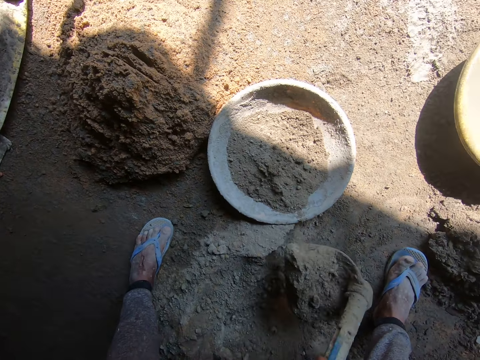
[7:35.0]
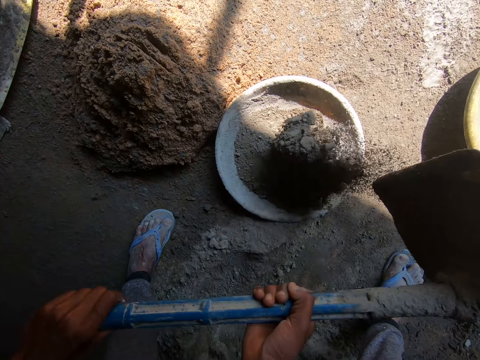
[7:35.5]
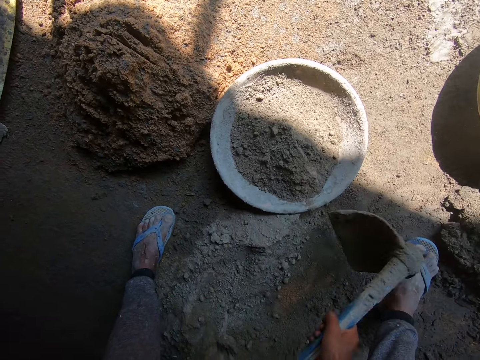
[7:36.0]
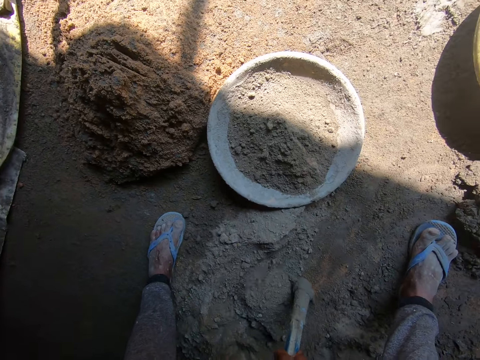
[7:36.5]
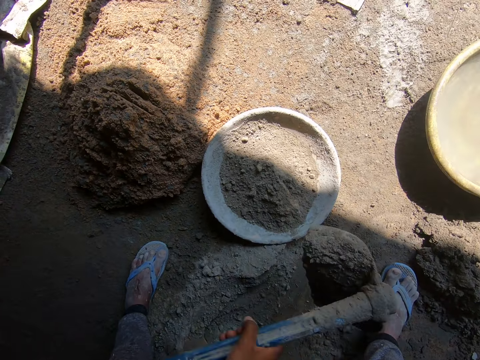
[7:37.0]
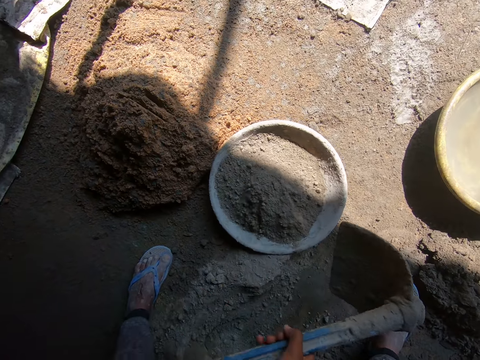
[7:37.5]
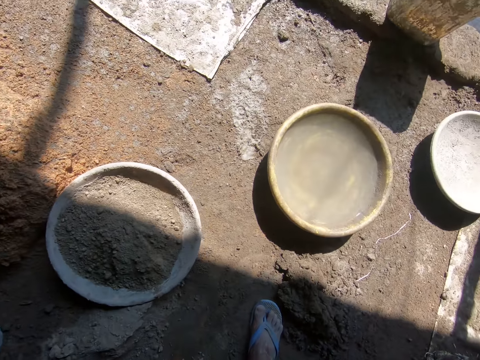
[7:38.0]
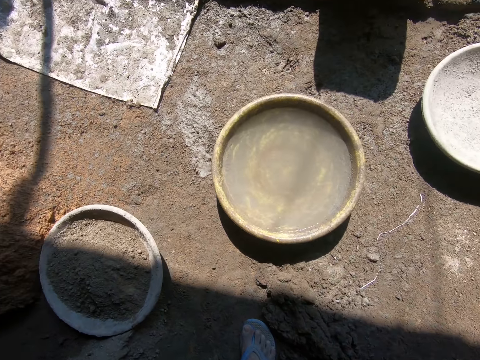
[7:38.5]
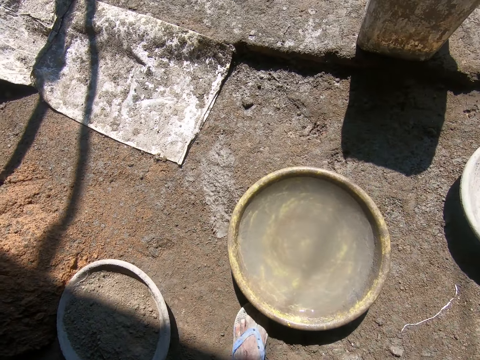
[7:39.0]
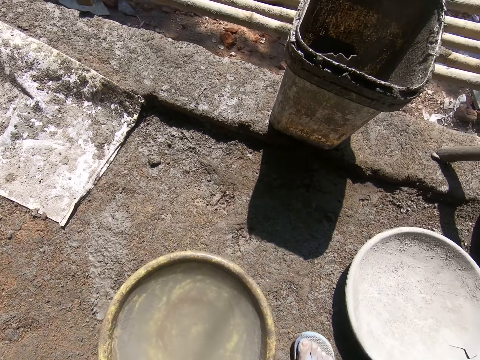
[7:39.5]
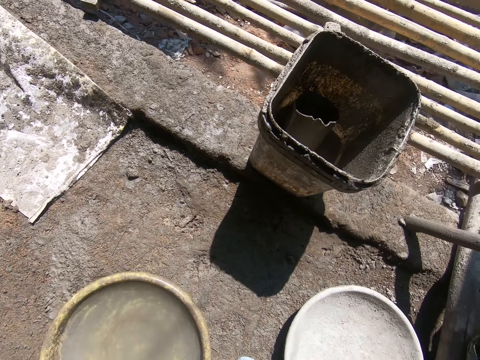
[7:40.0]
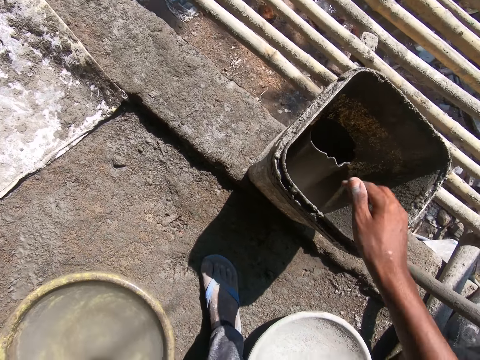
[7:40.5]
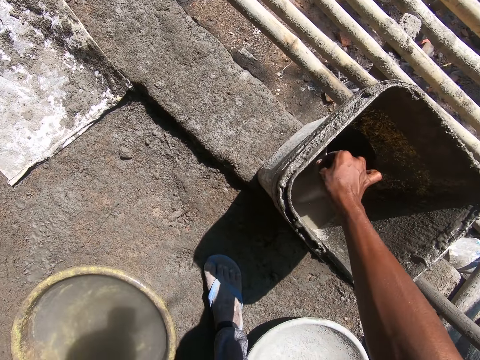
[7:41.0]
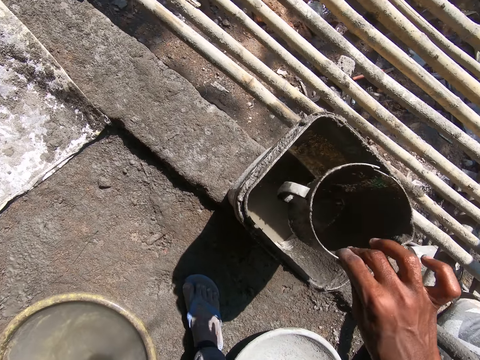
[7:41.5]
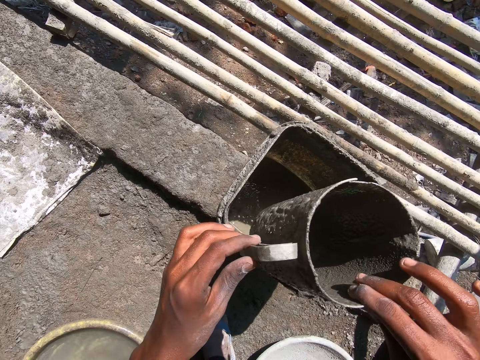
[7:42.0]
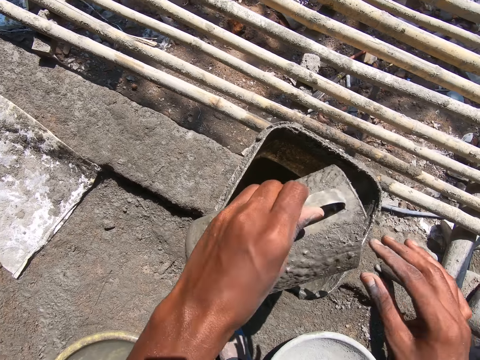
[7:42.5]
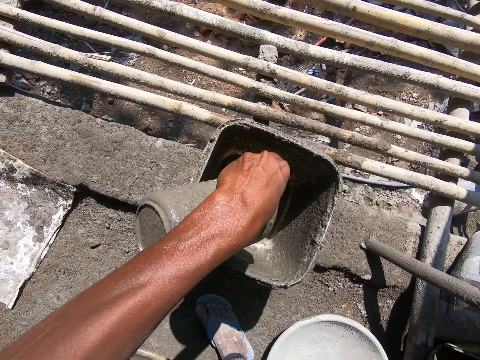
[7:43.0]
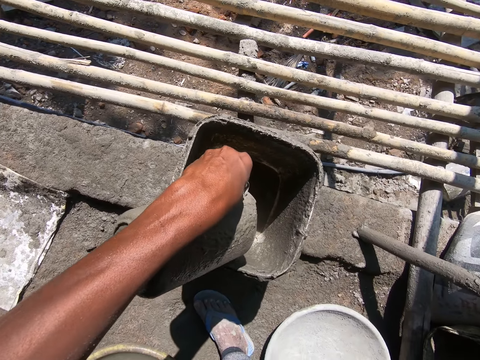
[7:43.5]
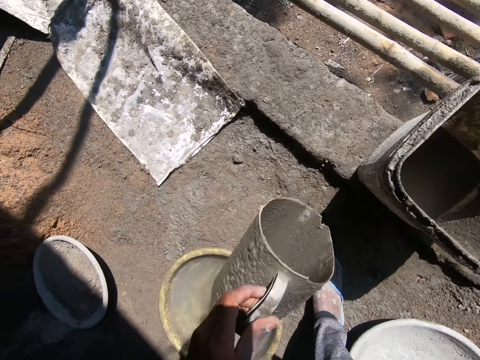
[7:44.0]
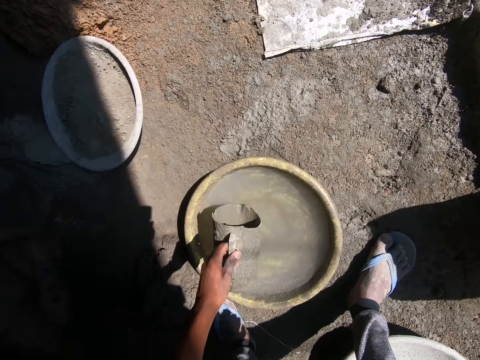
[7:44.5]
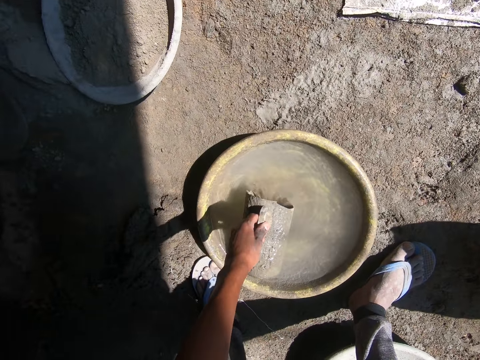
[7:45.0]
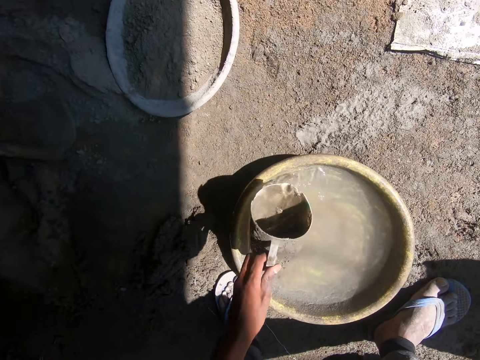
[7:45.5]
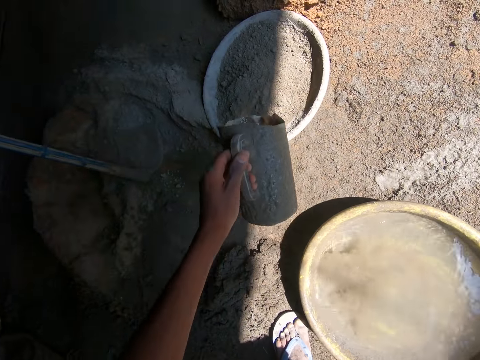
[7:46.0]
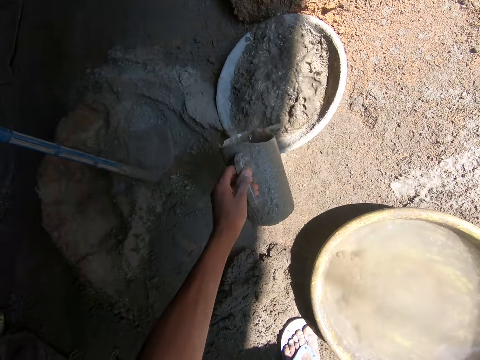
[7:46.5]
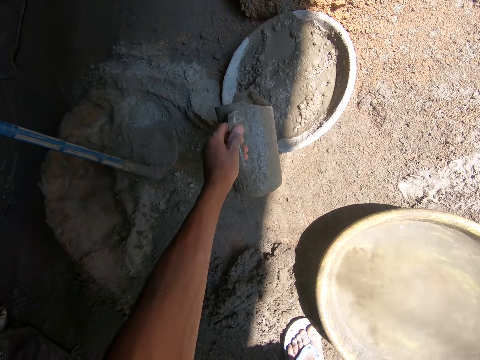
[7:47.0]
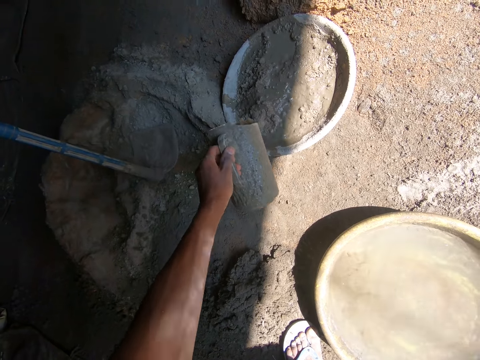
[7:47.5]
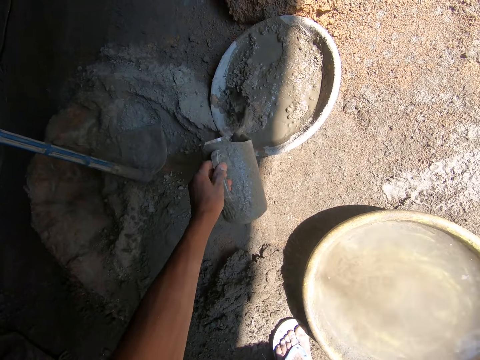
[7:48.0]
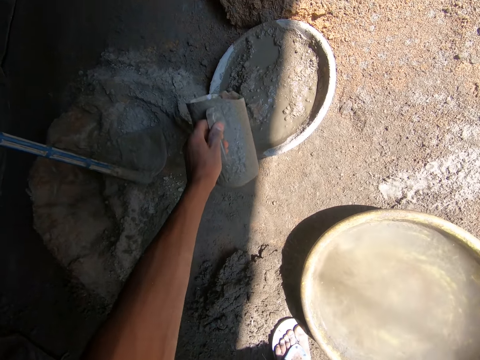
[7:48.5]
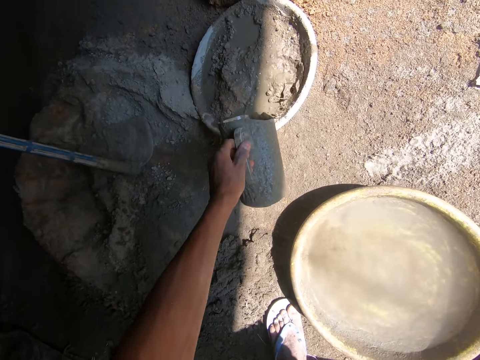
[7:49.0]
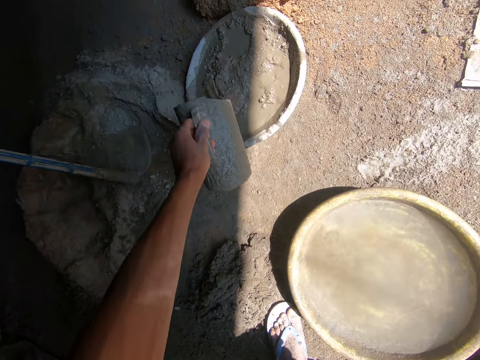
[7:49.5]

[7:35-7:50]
The camera wearer scoops the cement with the hoe. They pour cement in the head pan. They scoop the cement with the hoe and pour cement in the head pan again. They walk around the construction site. They take the jug from the bucket. They harvest water with the jug. They pour water in the head pan.

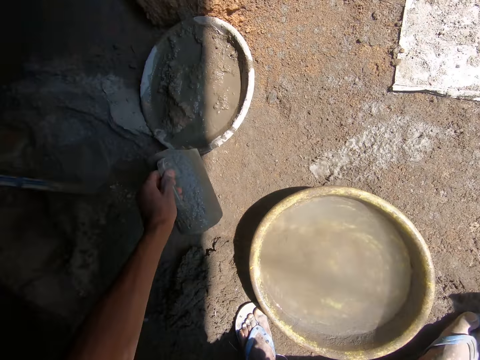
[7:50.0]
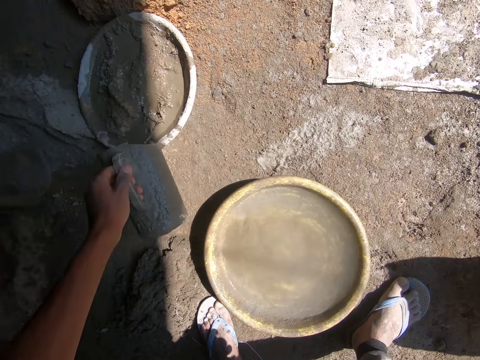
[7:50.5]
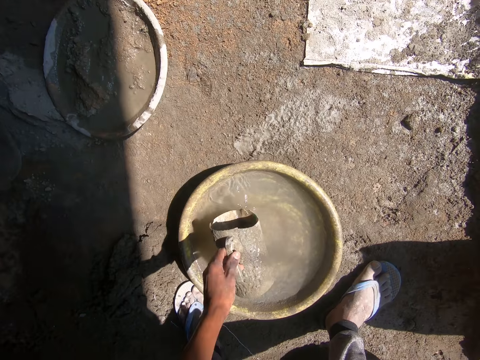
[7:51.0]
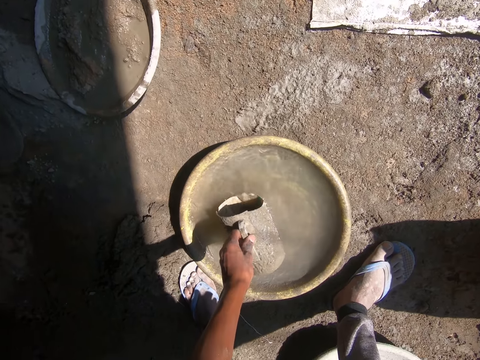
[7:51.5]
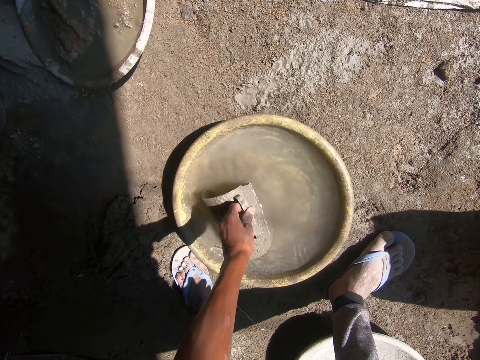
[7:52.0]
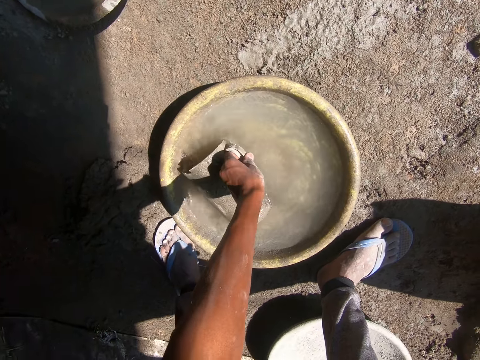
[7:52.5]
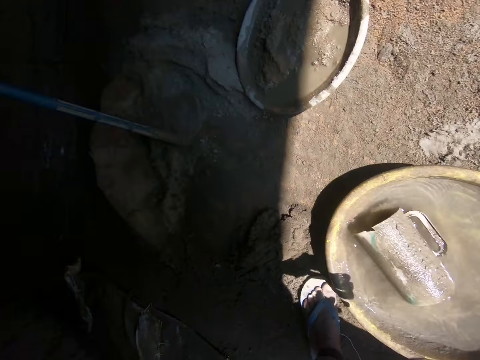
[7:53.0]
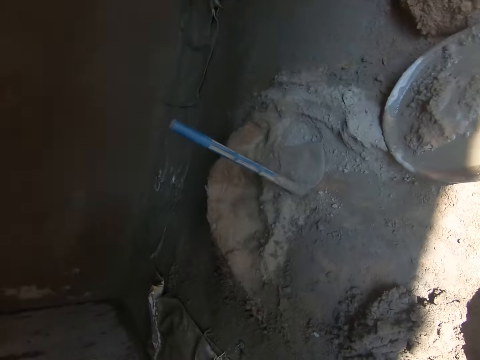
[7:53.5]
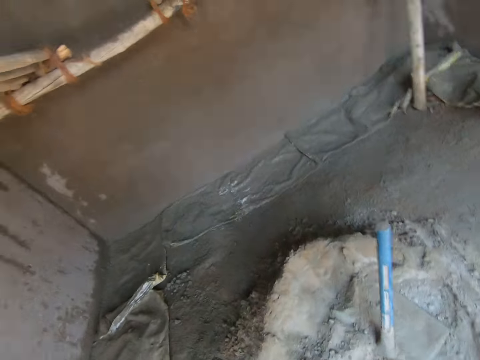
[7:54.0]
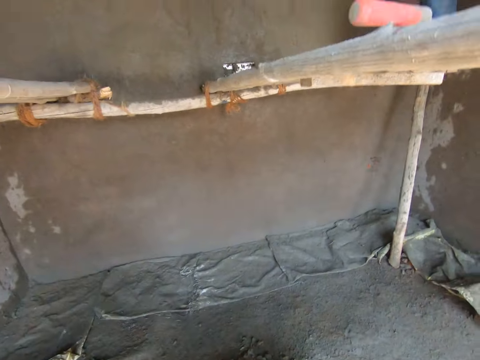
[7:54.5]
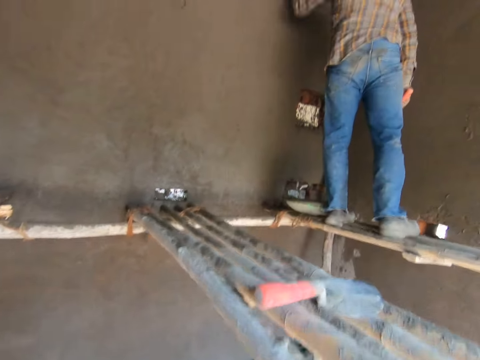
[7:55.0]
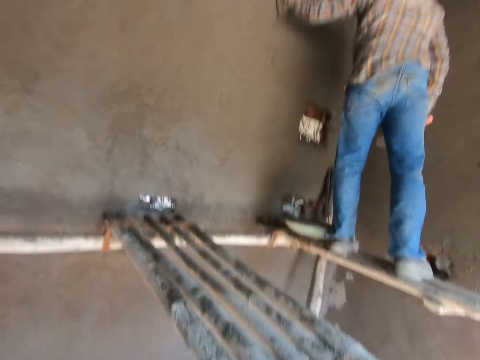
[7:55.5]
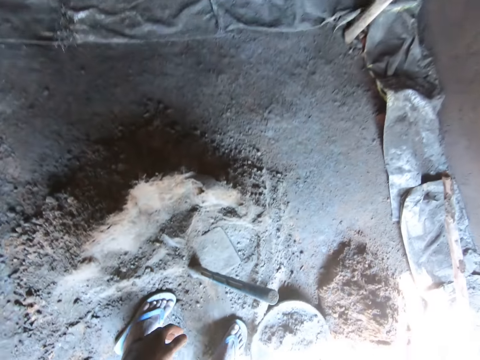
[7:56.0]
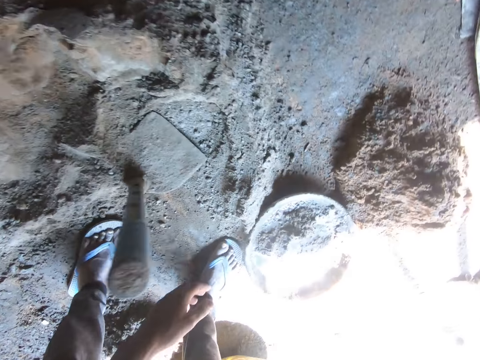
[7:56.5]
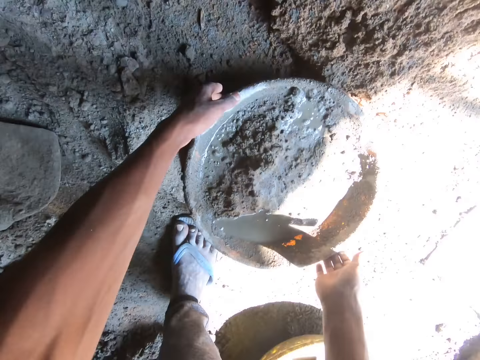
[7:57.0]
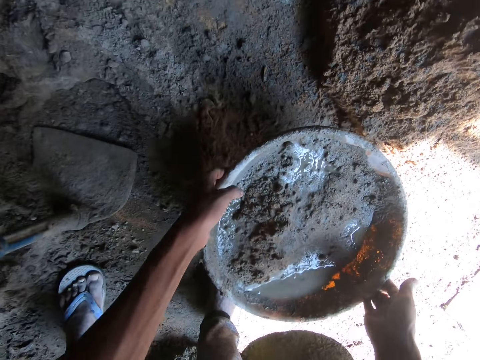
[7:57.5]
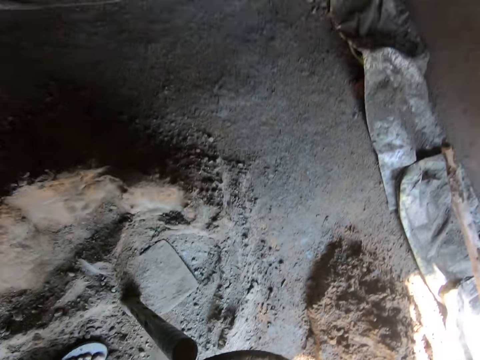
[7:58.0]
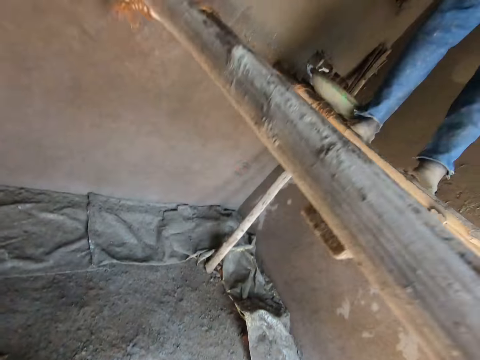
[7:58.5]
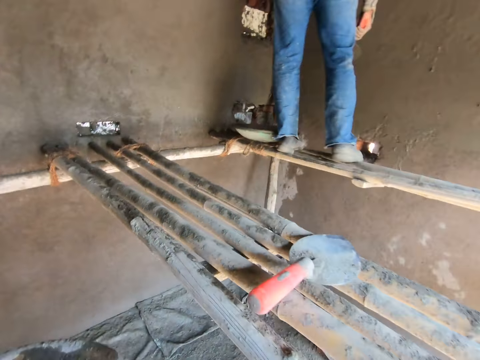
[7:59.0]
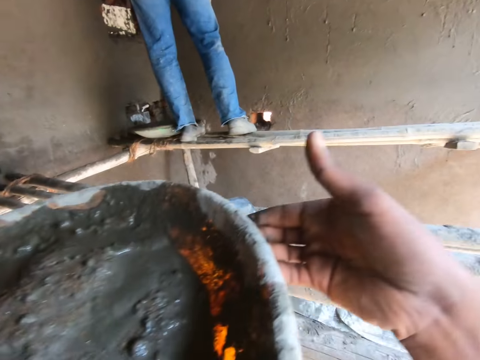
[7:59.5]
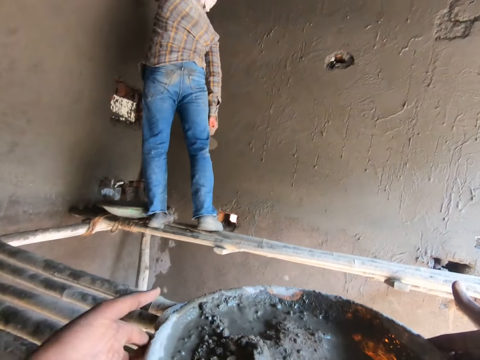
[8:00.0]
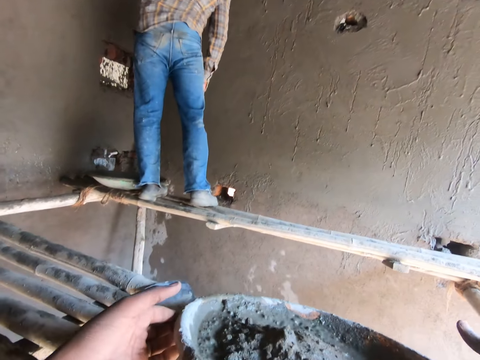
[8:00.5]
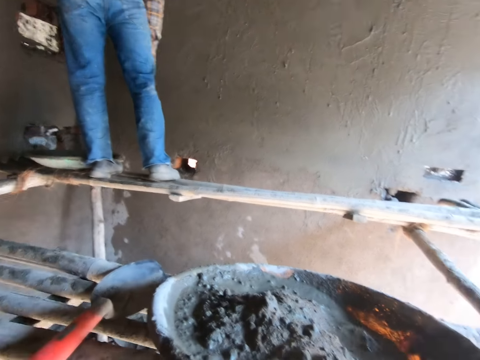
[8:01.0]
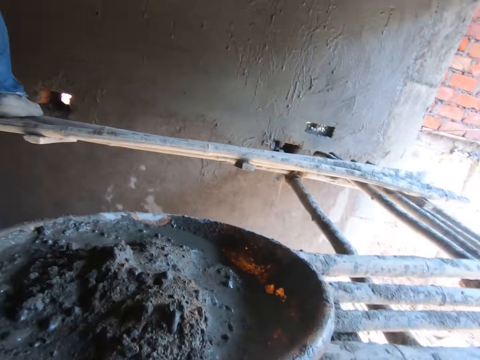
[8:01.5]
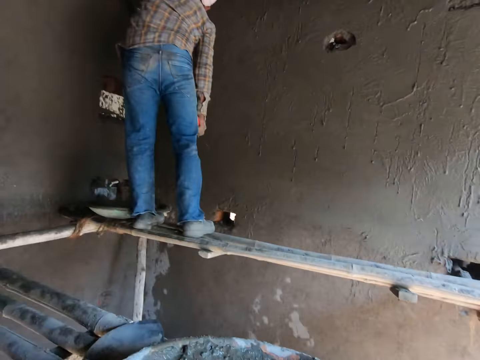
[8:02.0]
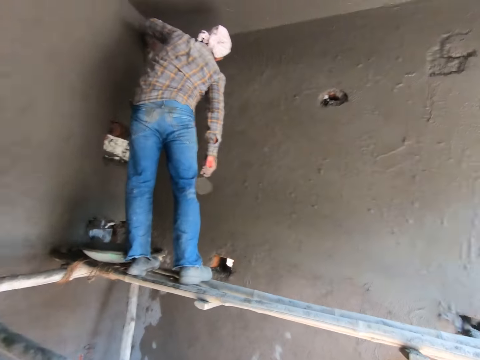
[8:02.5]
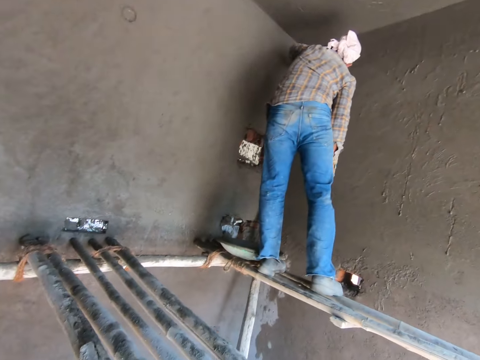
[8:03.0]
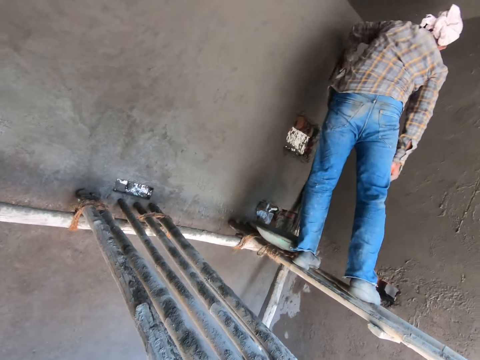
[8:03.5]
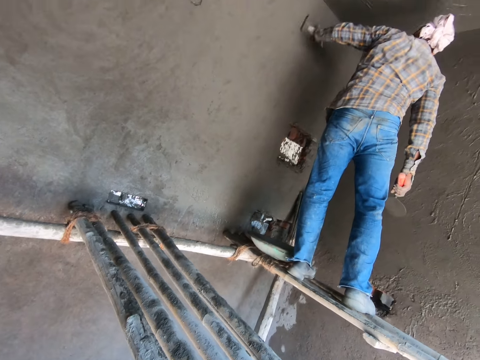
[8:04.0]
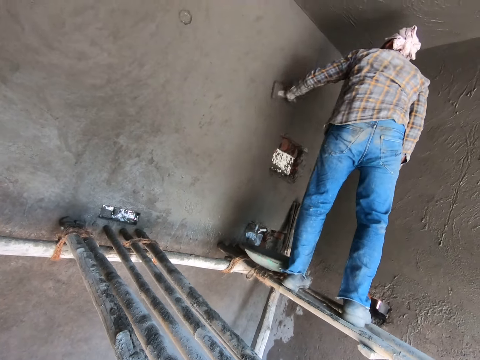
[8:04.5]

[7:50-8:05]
The camera wearer harvests water with the jug. They walk around the construction site. They take the head pan from the ground. They walk around the construction site. They put the head pan on the poles. A man plasters the wall.
